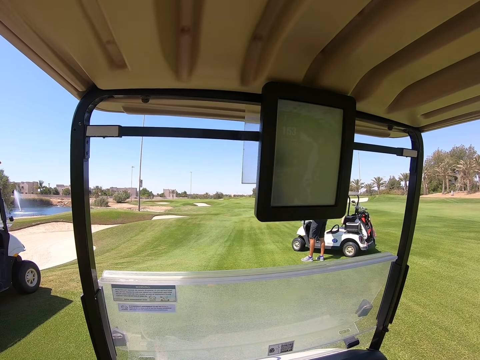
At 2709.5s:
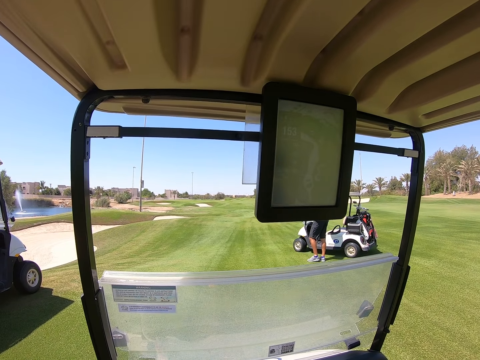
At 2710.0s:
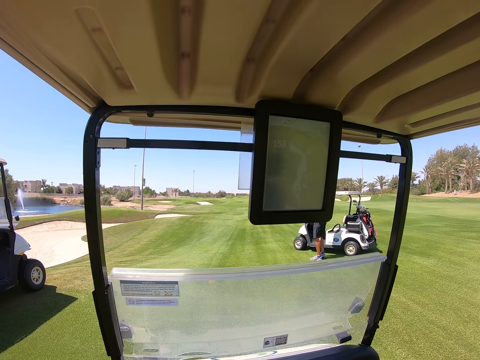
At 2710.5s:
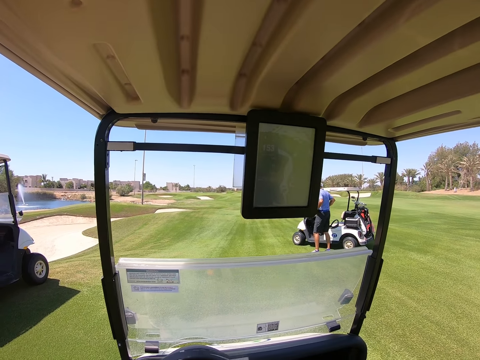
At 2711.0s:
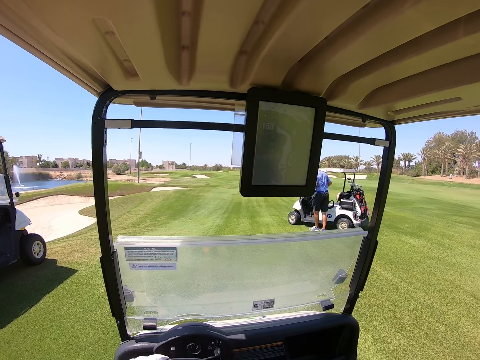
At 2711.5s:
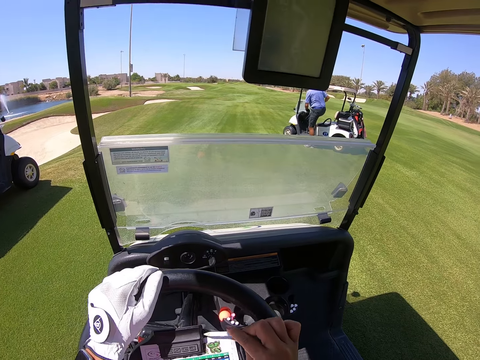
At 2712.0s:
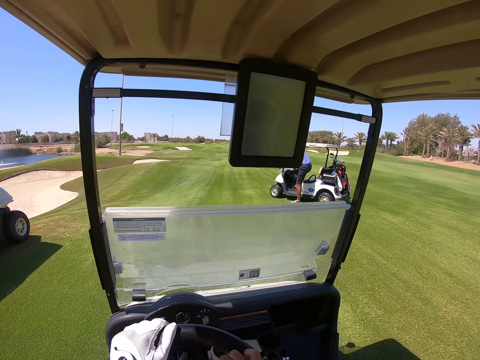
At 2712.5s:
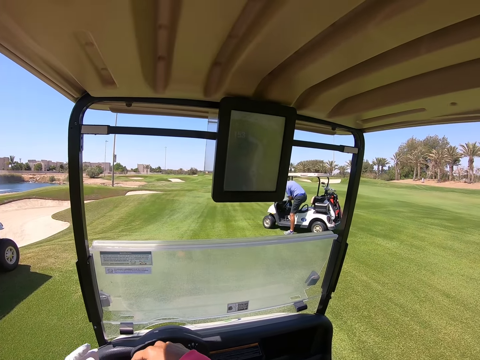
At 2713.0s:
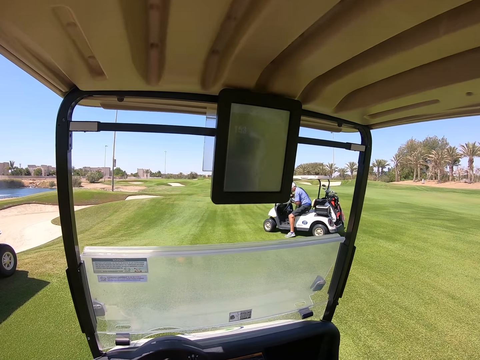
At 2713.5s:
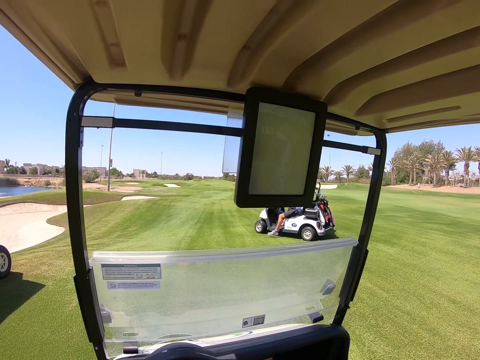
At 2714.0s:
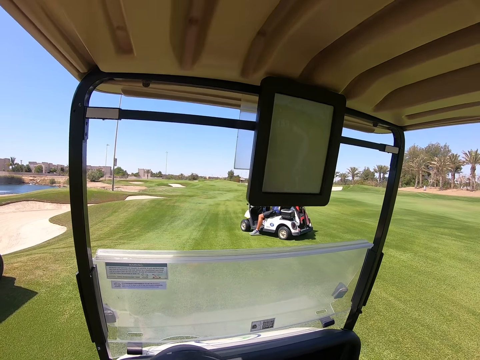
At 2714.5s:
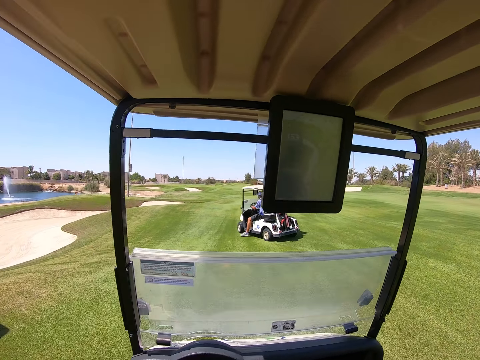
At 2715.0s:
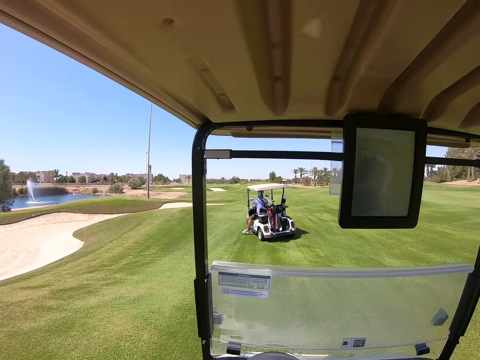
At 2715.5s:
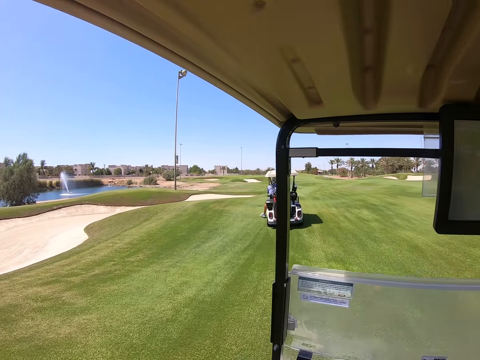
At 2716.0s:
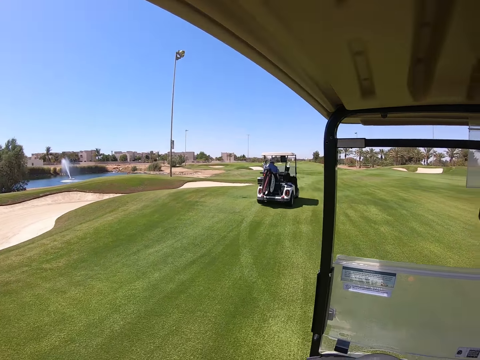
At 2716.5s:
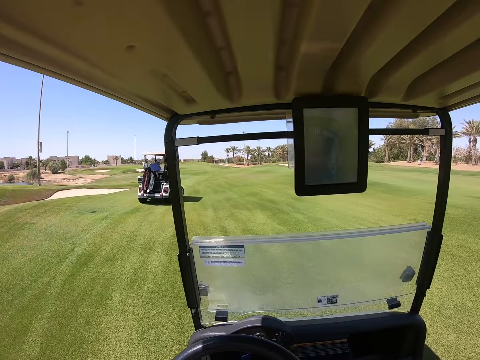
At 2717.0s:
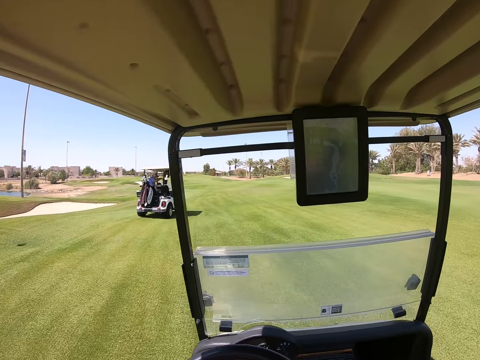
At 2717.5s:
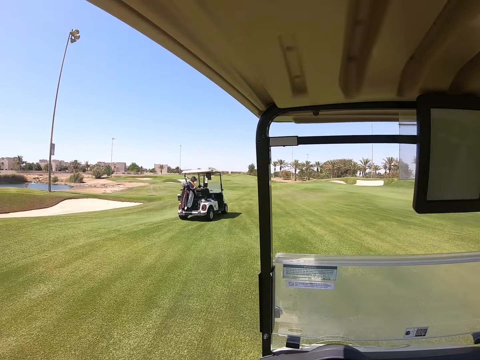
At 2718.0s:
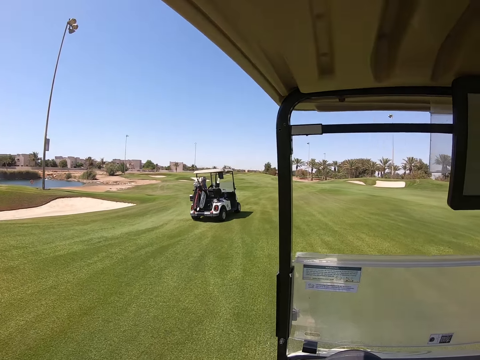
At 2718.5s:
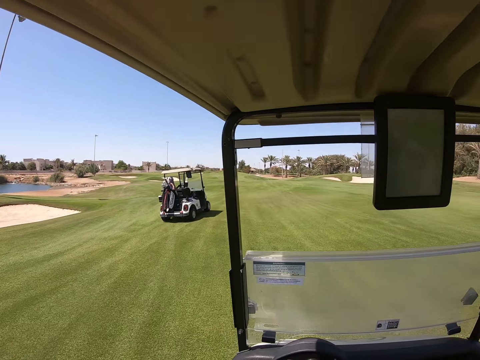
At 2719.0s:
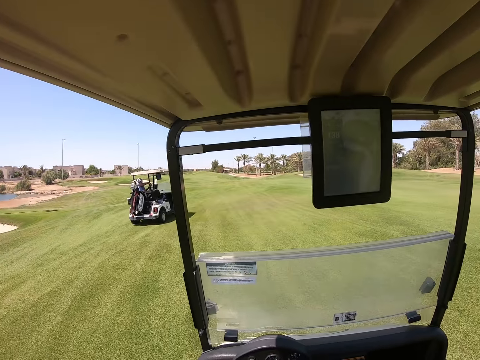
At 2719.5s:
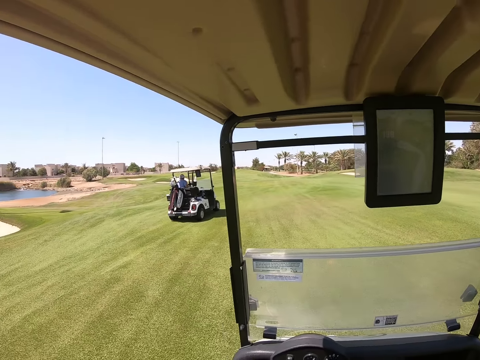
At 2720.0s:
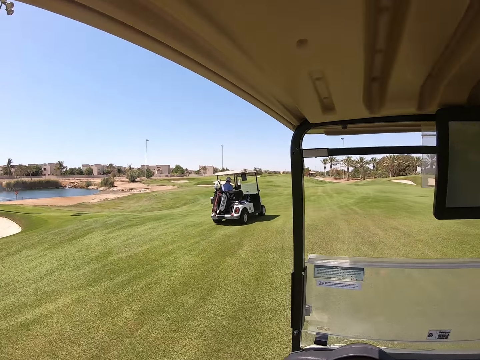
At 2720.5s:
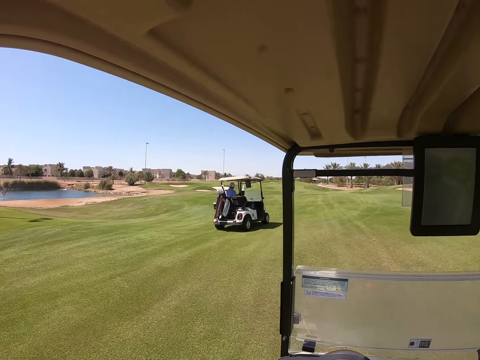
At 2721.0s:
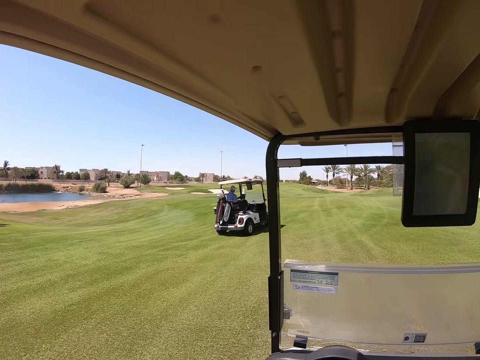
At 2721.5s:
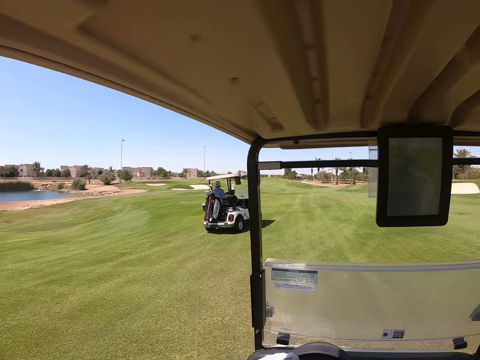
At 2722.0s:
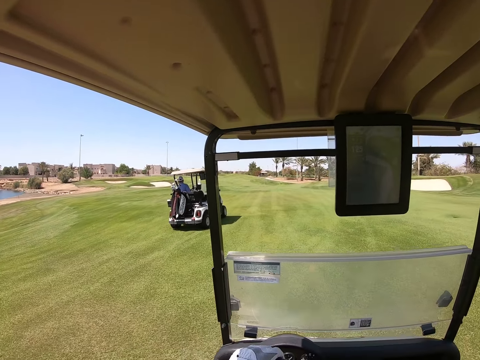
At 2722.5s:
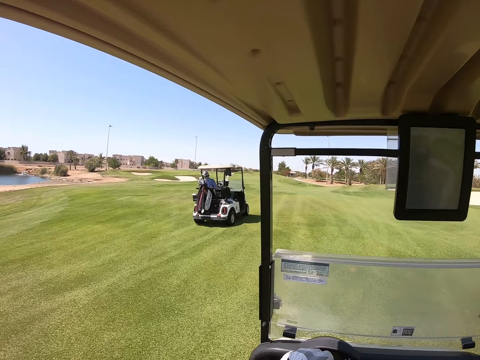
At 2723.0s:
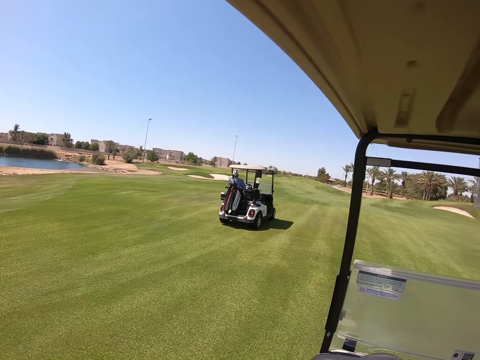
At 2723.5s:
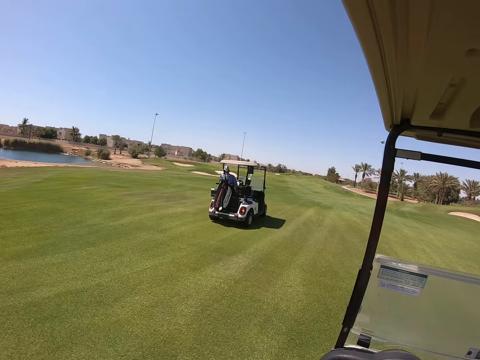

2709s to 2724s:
The camera wearer puts the pen in the steering wheel. They drive. They drive a golf cart.

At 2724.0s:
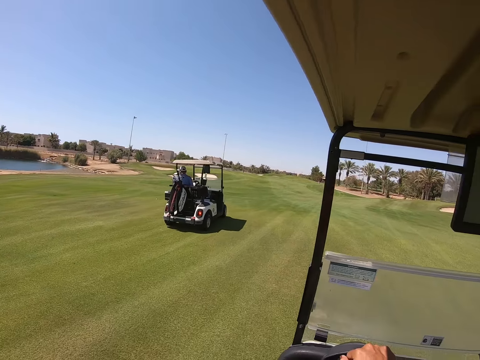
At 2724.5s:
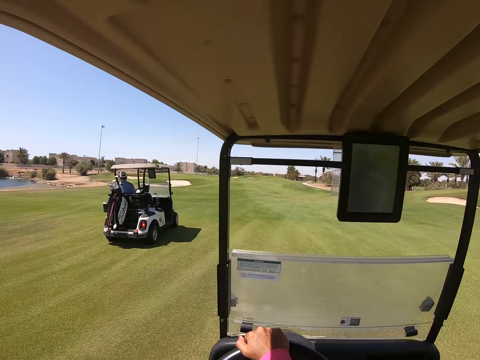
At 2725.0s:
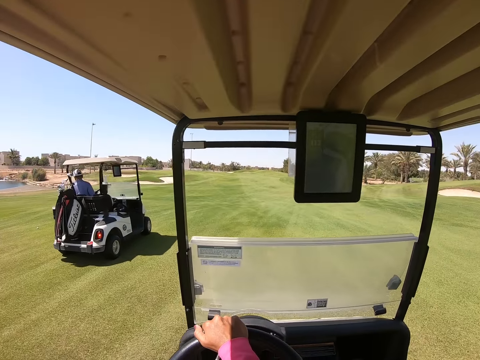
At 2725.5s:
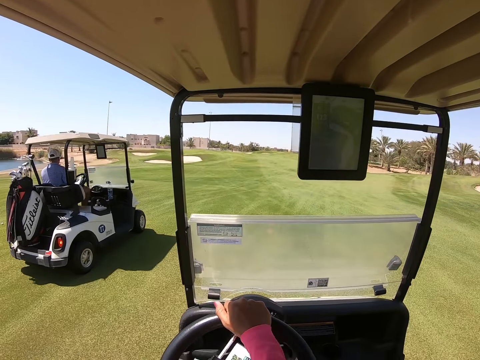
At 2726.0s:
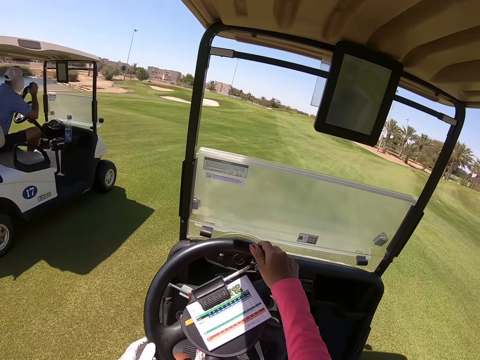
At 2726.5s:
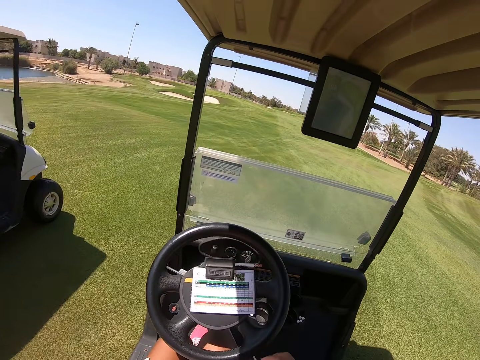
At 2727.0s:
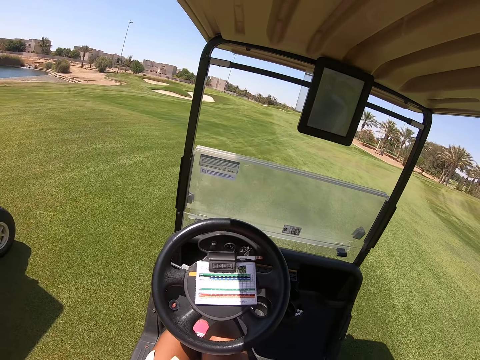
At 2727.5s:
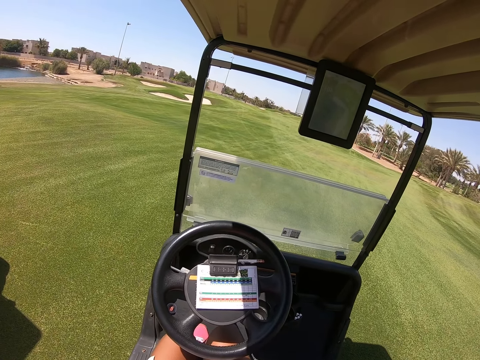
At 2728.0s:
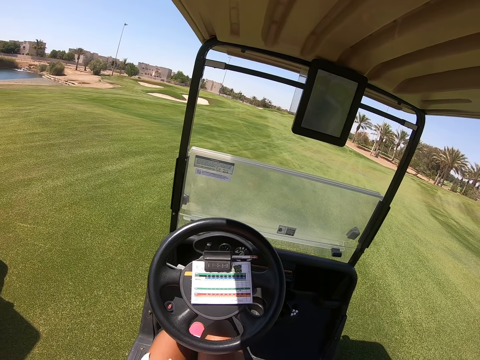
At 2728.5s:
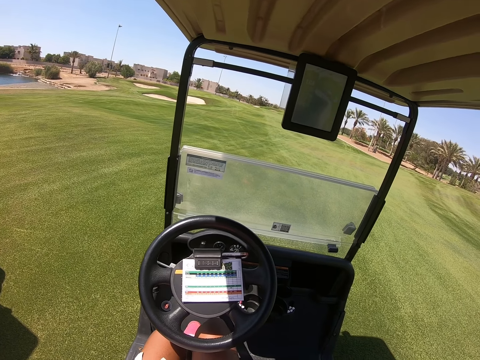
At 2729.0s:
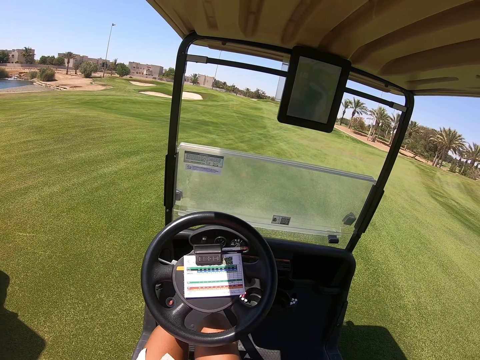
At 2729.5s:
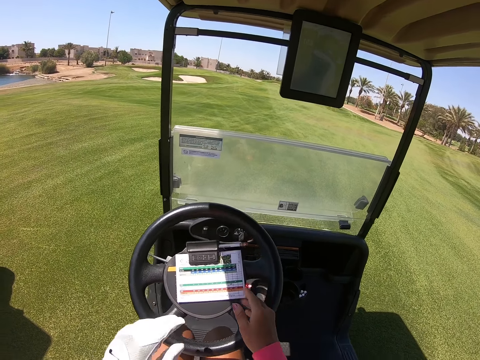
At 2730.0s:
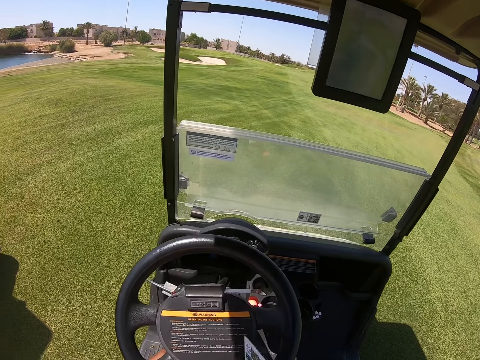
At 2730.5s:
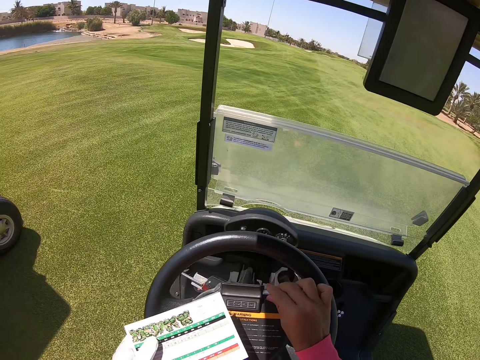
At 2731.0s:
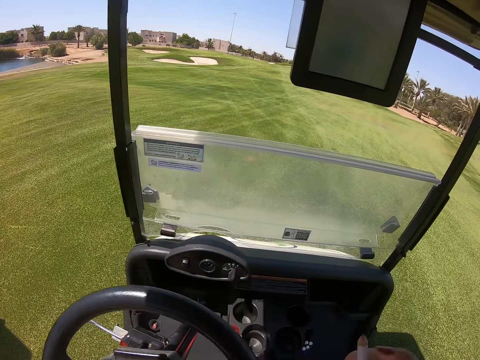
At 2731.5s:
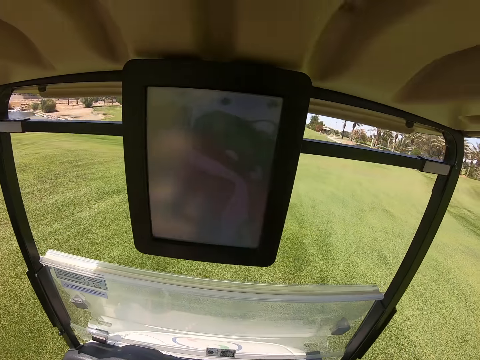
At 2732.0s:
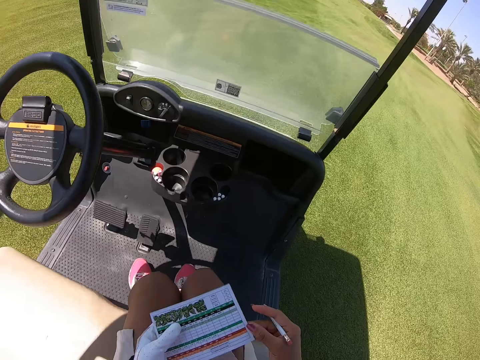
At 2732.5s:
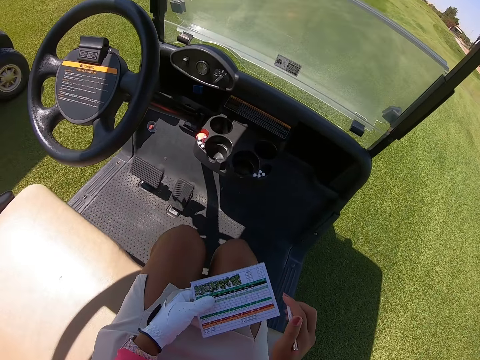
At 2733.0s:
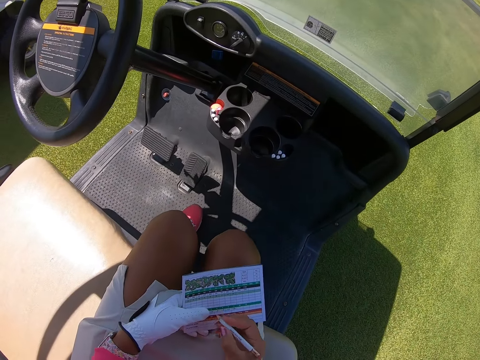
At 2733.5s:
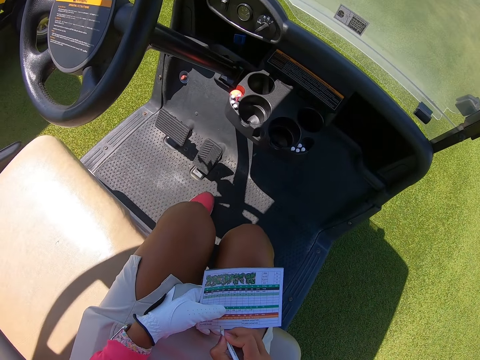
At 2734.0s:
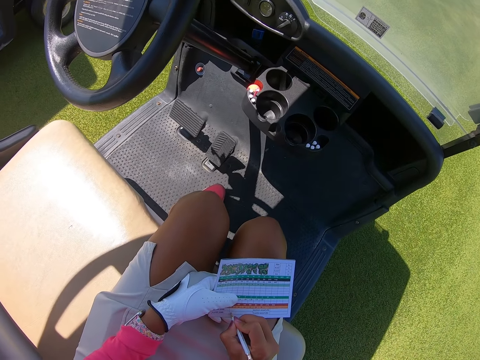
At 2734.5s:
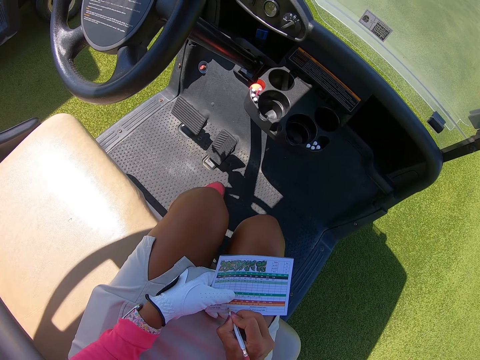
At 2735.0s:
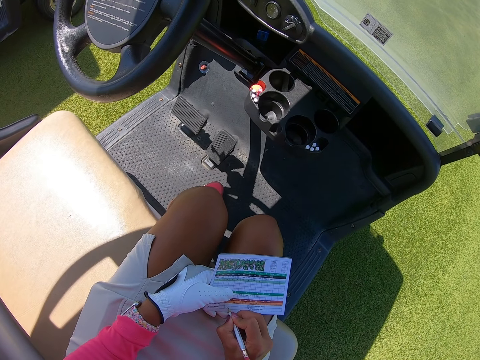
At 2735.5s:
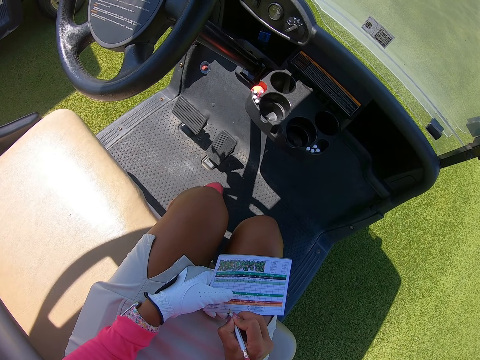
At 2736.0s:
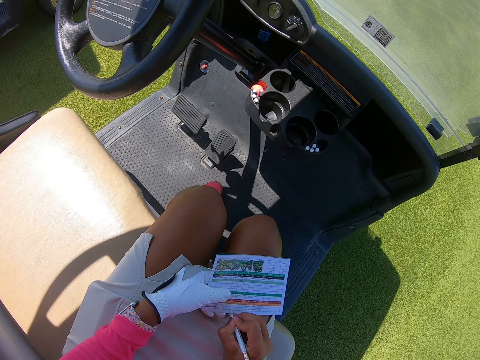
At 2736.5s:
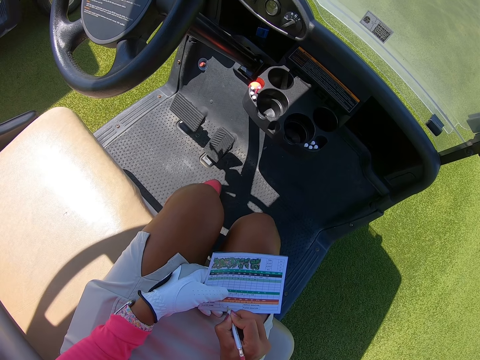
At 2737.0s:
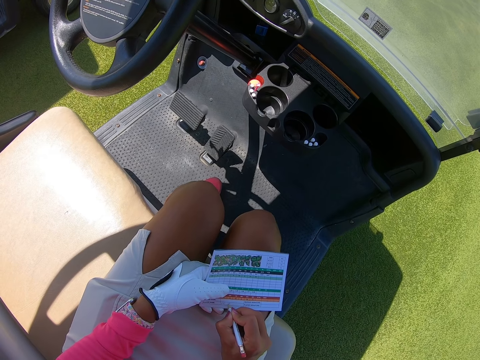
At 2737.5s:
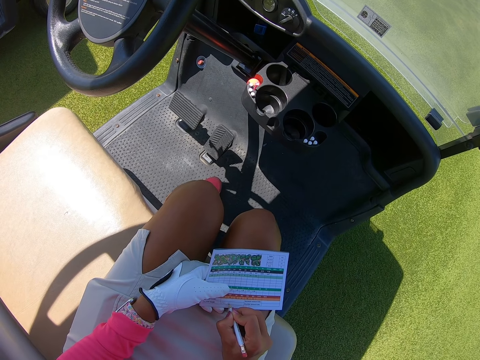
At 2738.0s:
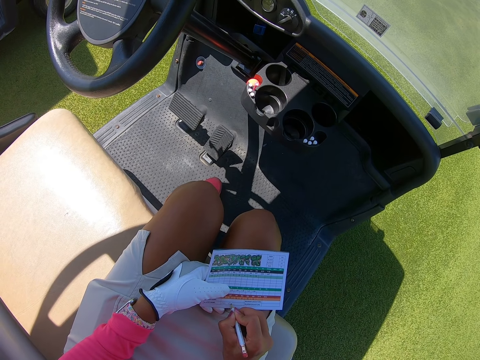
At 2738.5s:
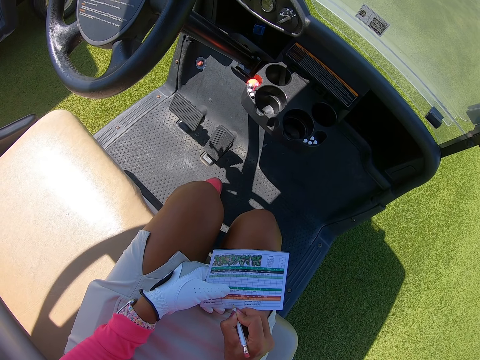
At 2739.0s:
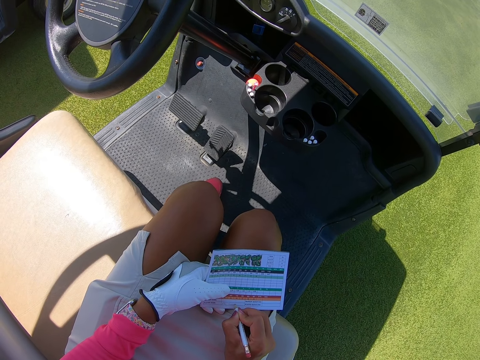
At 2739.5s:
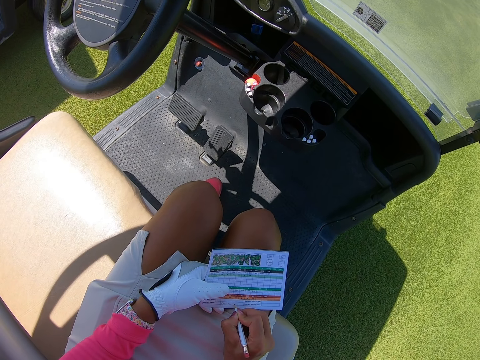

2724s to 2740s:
The camera wearer stops driving. They pick up a piece of paper or form. They pick up a pen. They write on the form.
